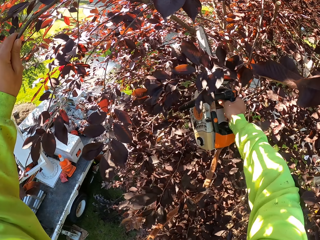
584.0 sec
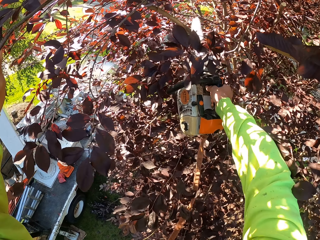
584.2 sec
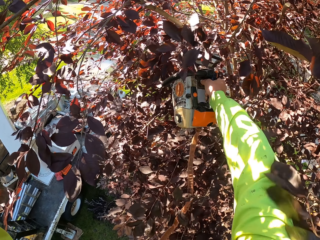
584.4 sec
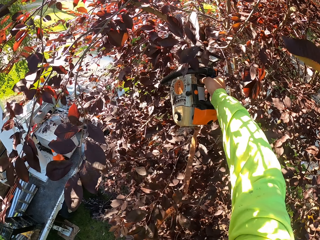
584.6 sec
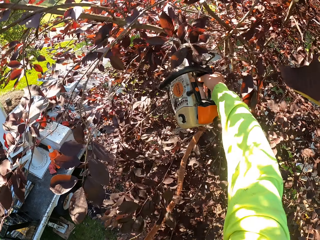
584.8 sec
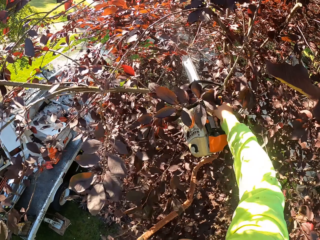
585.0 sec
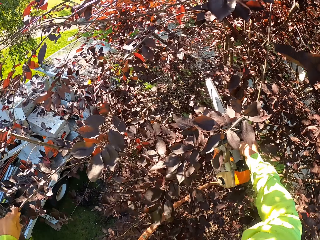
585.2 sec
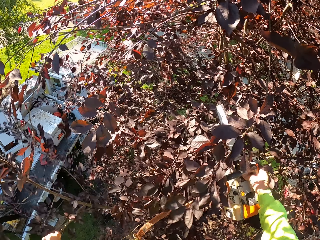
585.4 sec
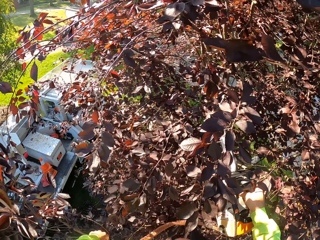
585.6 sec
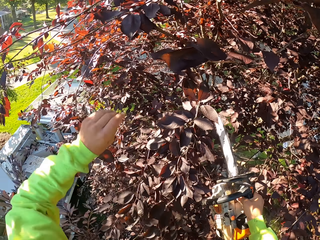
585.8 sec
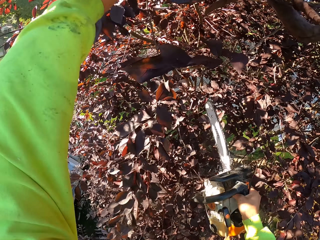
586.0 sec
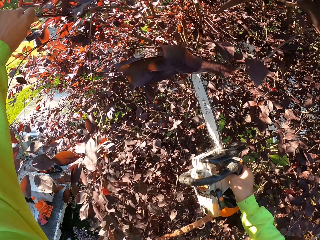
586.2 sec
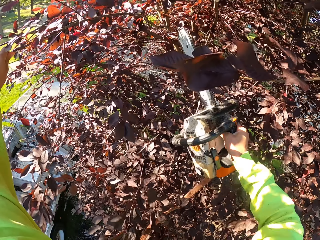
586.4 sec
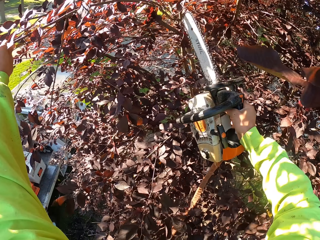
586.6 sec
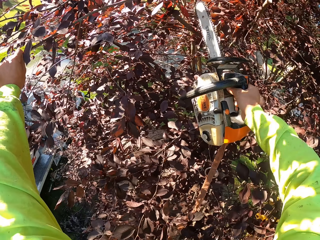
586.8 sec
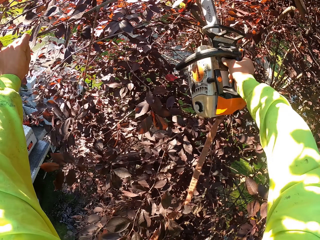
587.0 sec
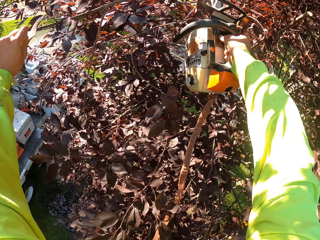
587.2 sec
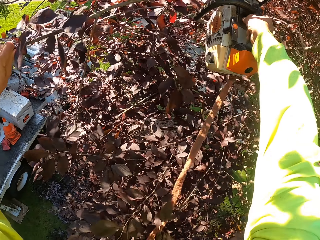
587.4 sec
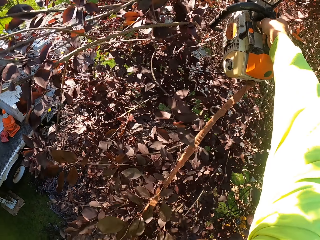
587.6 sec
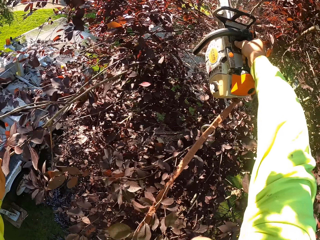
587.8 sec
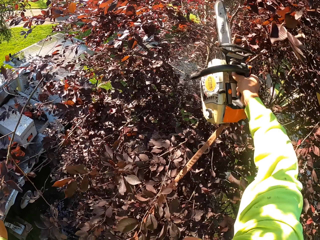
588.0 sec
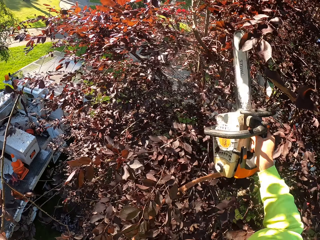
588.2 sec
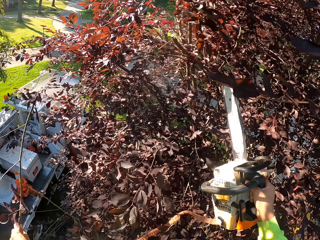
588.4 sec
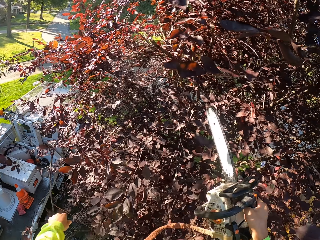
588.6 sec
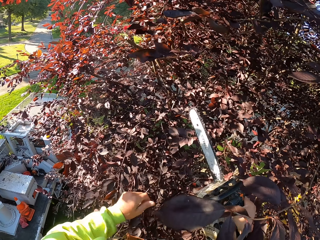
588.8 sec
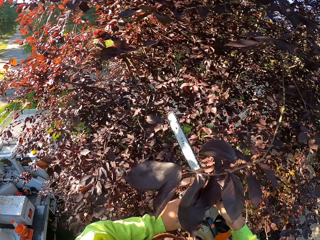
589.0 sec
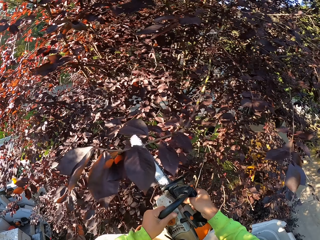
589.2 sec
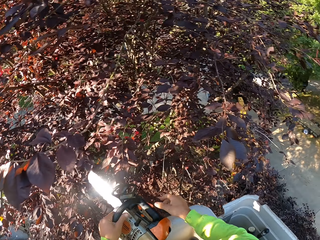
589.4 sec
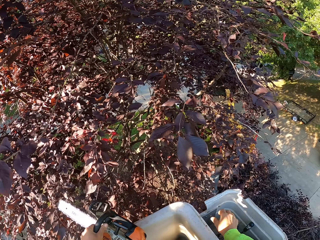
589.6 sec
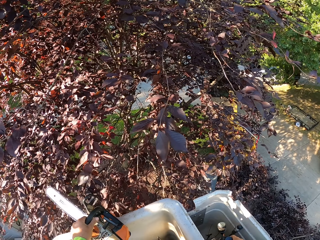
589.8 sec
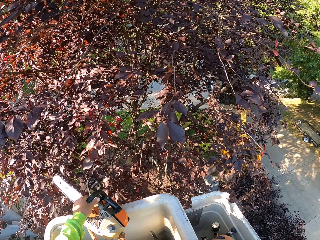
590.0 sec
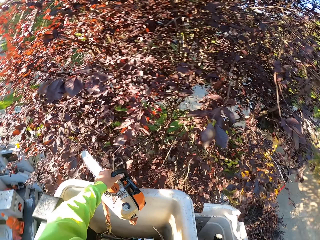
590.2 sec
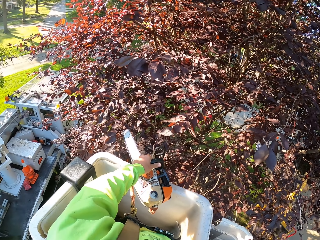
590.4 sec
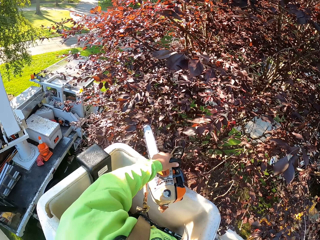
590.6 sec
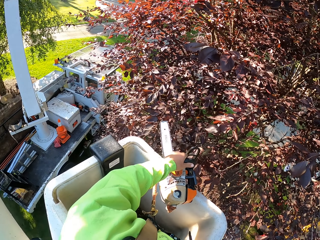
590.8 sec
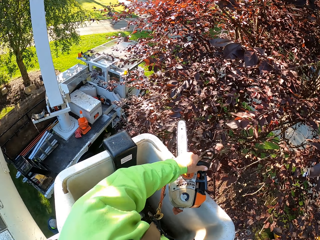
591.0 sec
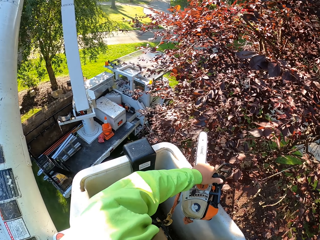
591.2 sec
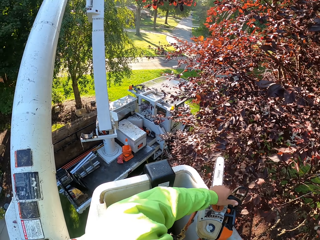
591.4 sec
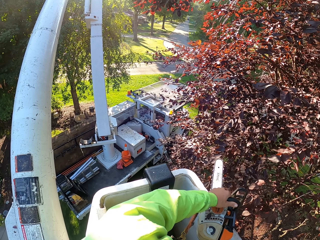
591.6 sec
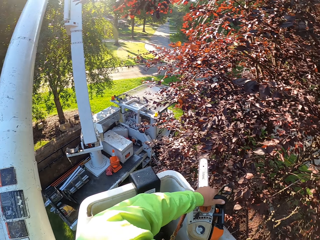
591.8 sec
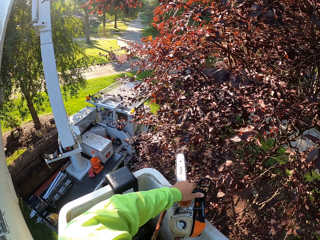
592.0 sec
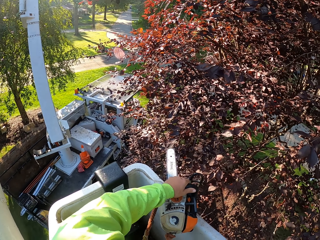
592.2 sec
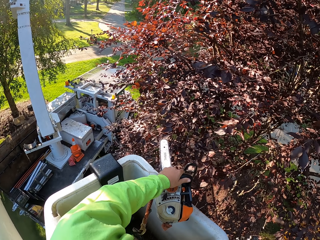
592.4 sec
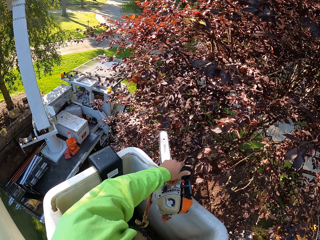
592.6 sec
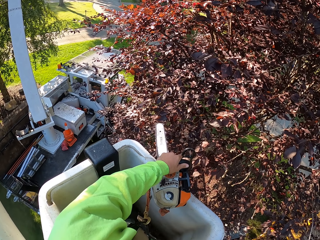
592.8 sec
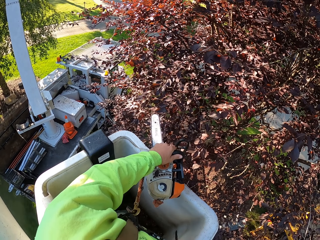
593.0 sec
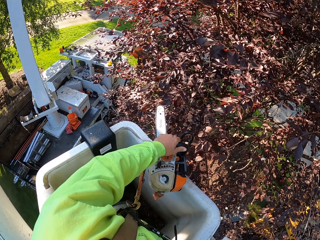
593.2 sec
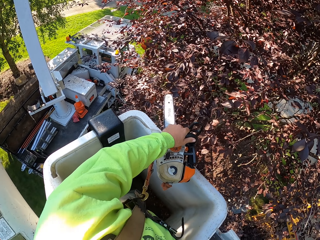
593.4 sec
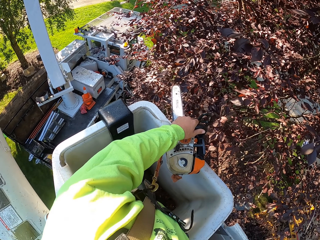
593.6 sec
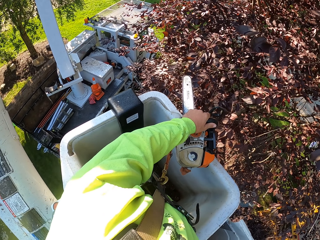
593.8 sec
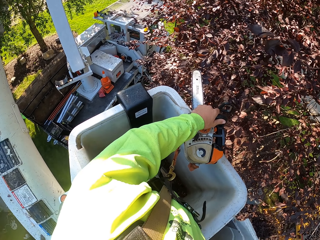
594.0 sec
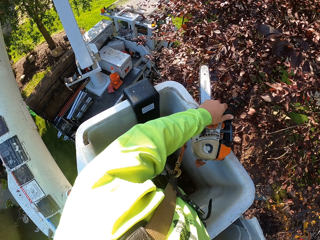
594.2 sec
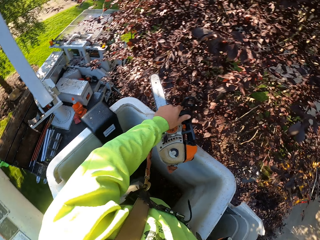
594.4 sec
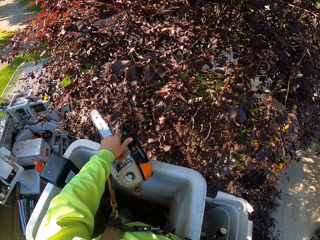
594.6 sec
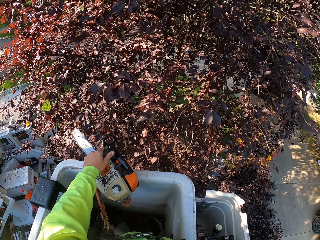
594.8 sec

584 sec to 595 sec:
The camera wearer cuts a branch of the tree with the chainsaw in his right hand. He holds a branch of the tree with his left hand. He cuts a branch of the tree with the chainsaw in his right hand. He transfers the chainsaw to his left hand from his right hand. He controls the bucket lift.

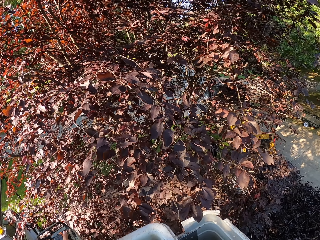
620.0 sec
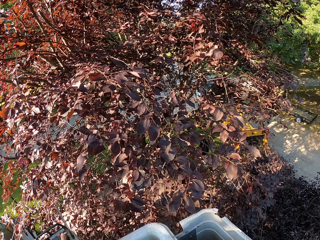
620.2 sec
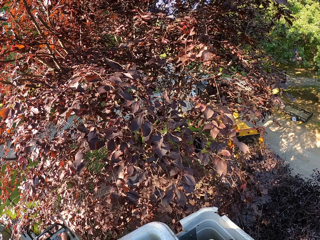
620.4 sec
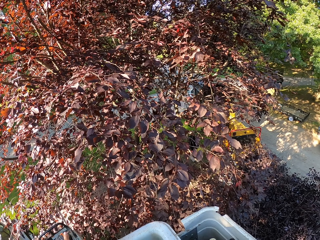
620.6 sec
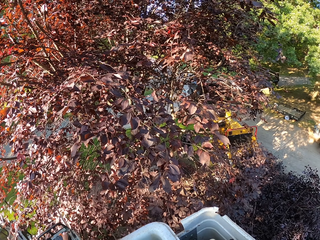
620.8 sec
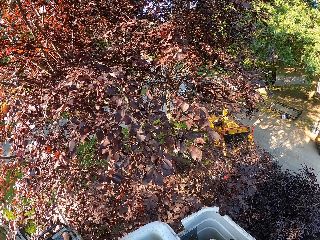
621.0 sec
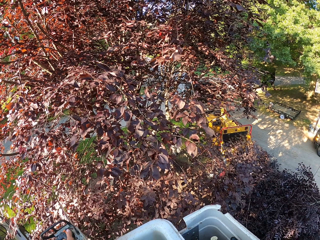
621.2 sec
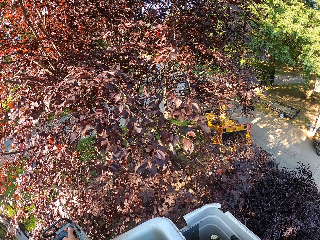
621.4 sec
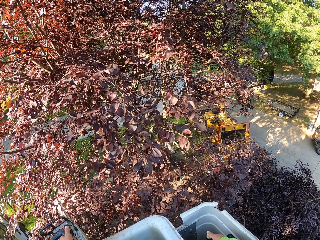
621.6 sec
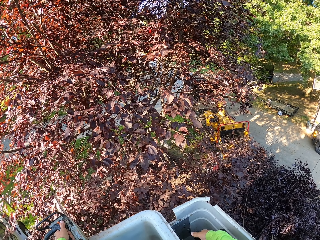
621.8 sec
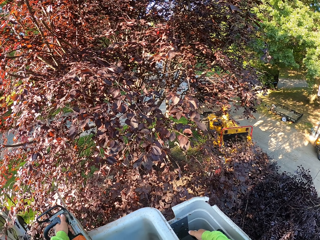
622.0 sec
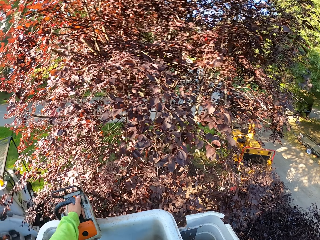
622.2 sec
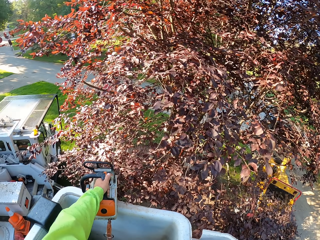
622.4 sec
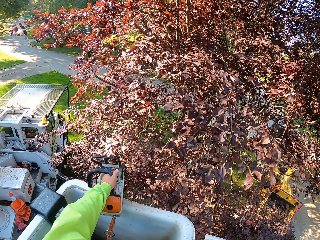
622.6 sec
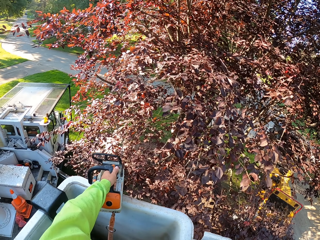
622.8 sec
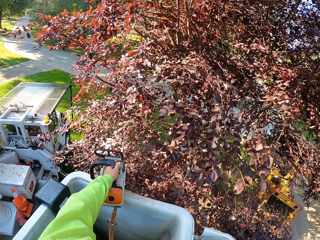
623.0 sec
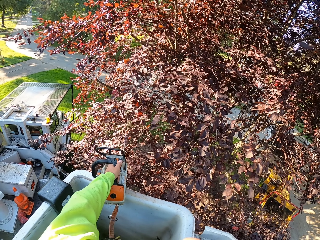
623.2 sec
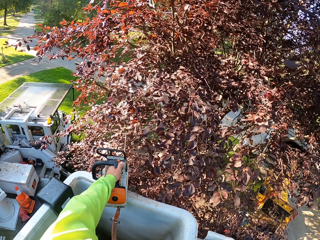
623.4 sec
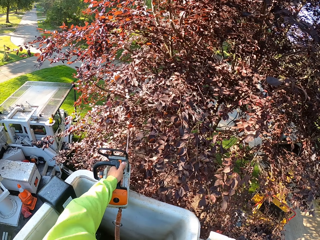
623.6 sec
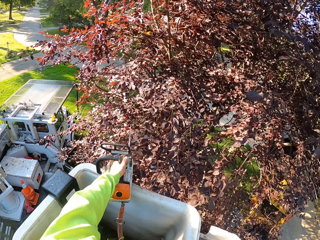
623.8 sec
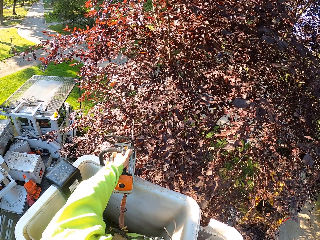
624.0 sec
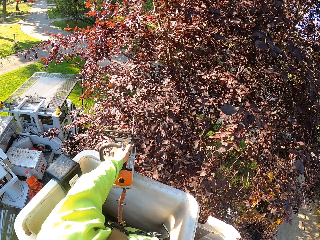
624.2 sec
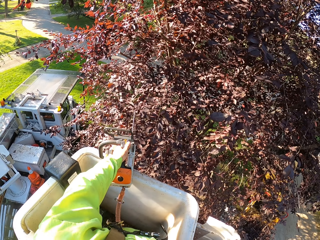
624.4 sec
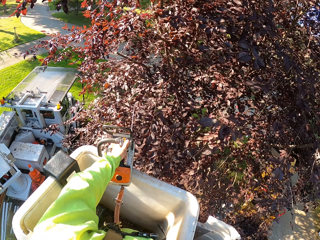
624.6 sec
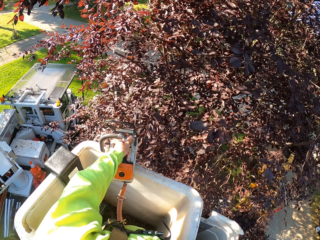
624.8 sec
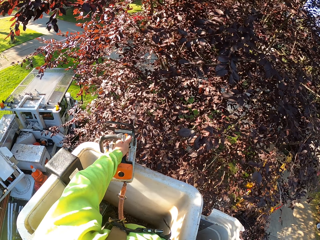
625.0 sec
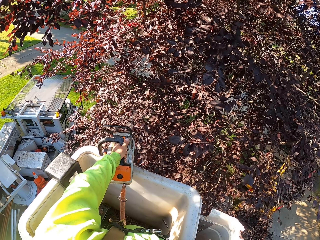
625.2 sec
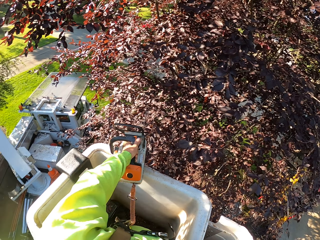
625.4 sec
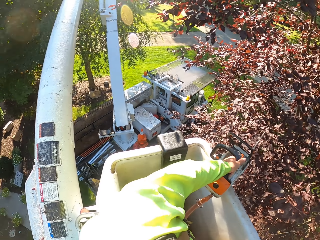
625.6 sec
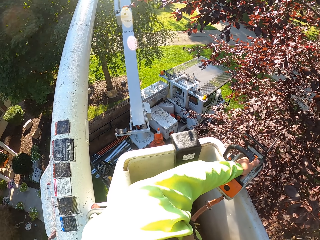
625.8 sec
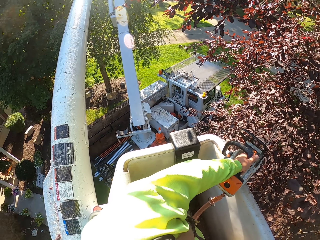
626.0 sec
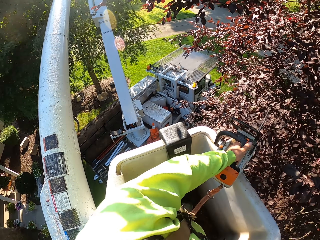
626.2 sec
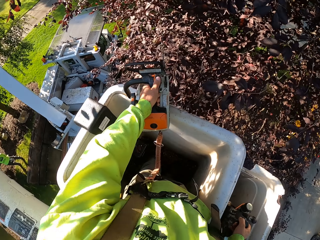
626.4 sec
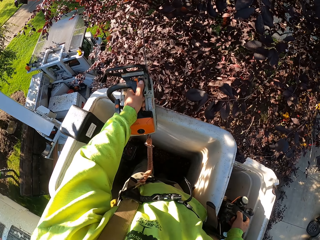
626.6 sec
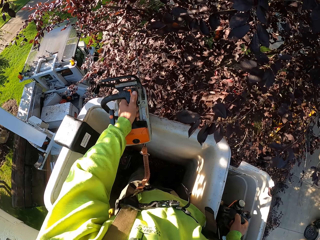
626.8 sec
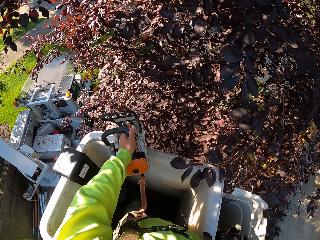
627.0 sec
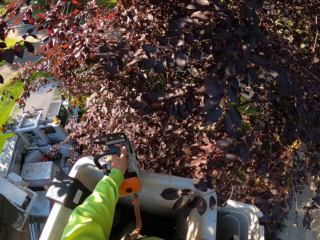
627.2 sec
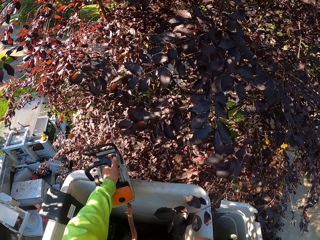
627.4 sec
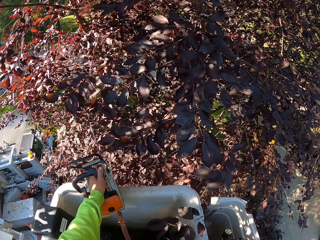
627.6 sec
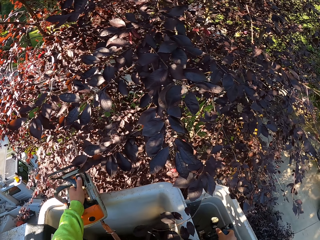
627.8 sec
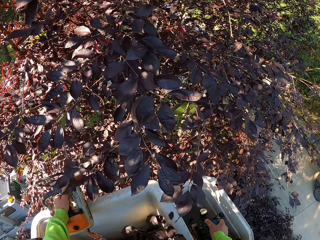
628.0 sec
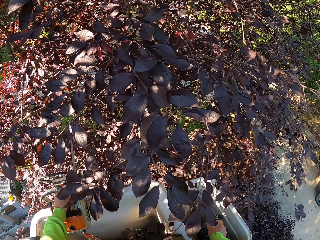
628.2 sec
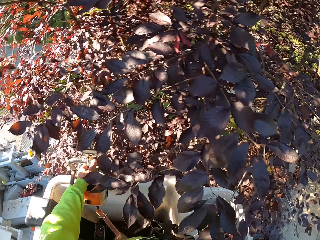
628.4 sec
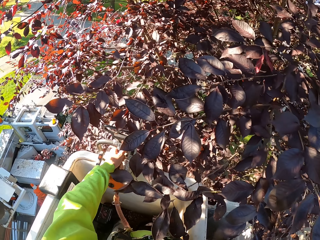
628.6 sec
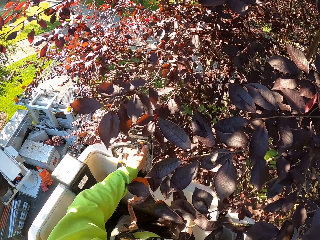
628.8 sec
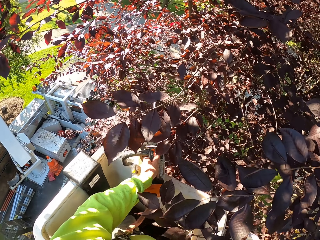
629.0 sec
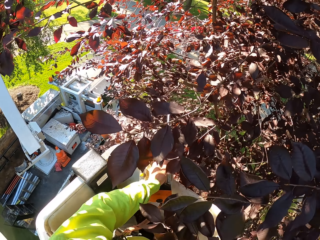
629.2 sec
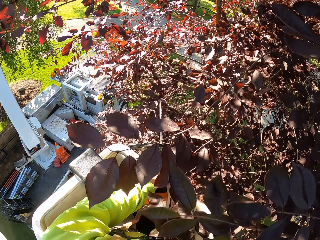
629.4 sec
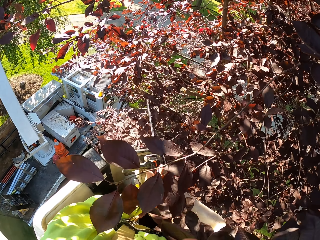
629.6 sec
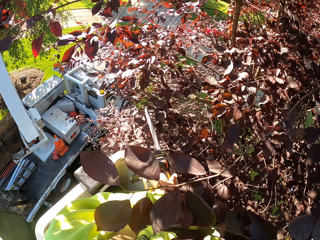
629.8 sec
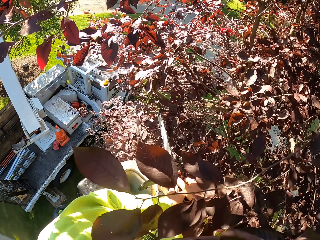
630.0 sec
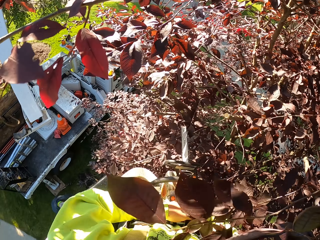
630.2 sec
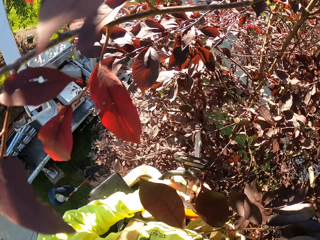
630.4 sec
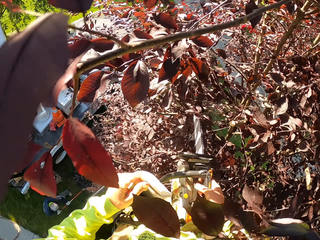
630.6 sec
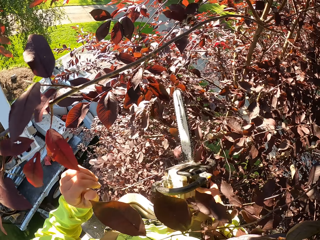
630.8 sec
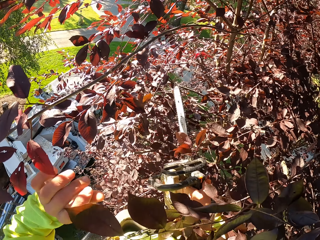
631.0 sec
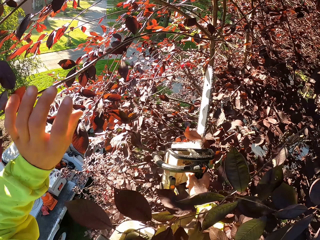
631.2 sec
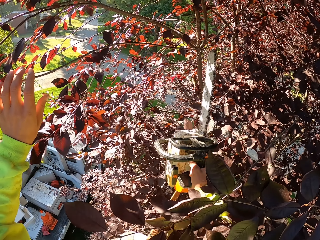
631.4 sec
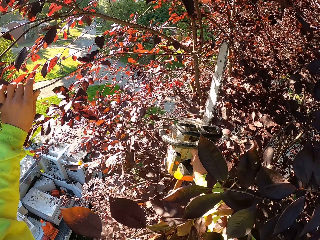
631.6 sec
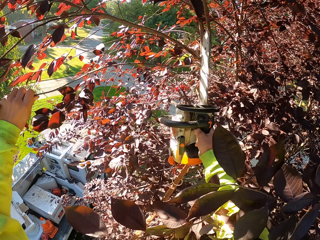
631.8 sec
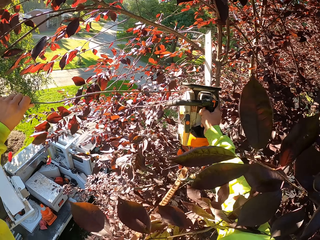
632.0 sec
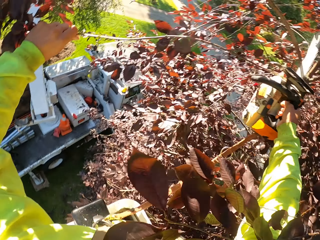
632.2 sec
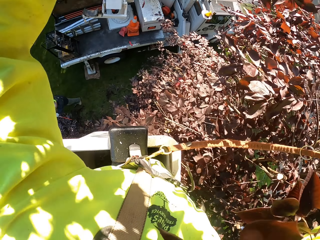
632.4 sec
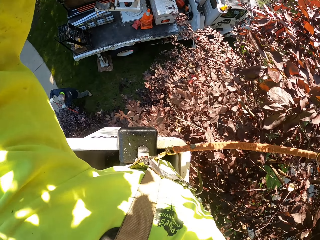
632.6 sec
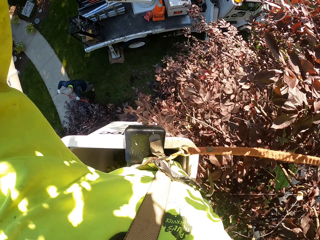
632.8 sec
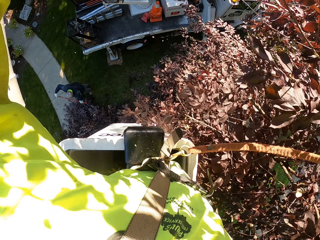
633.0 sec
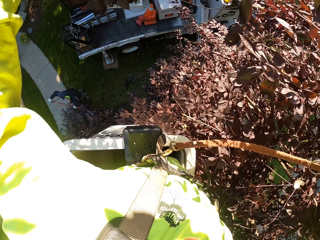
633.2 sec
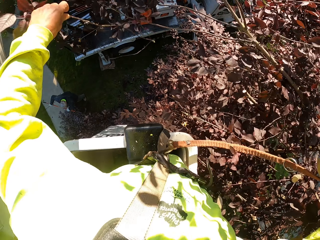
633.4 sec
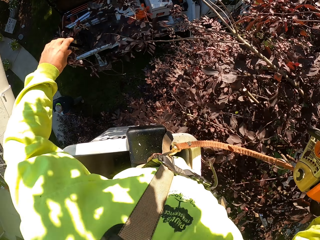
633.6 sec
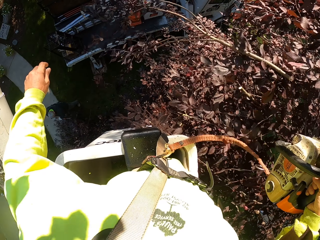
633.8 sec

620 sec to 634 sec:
The camera wearer operates the lift with his right hand. He transfers the chainsaw to his right hand from his left hand. He removes branches from the tree with his left hand. He cuts a branch of the tree with the chainsaw in his right hand.
